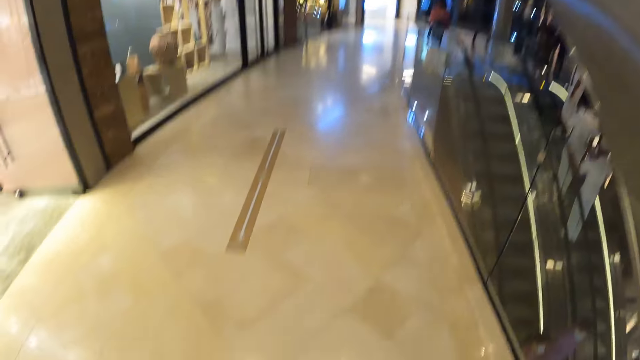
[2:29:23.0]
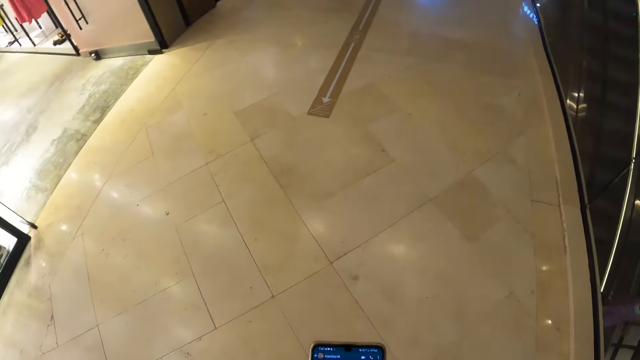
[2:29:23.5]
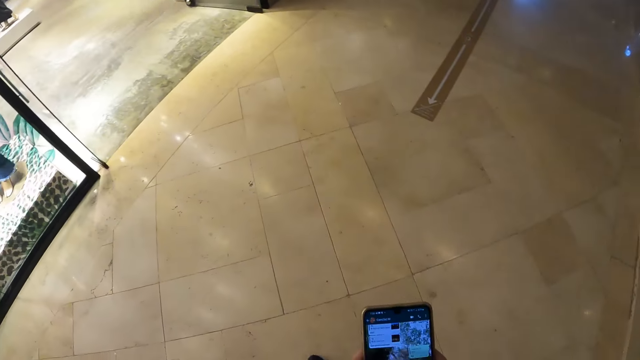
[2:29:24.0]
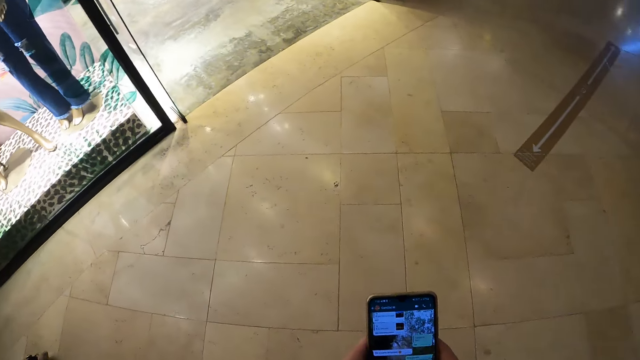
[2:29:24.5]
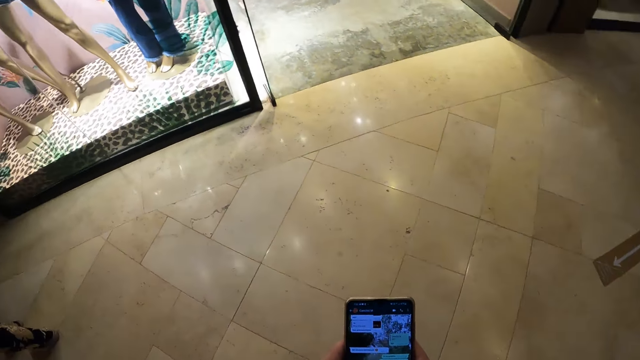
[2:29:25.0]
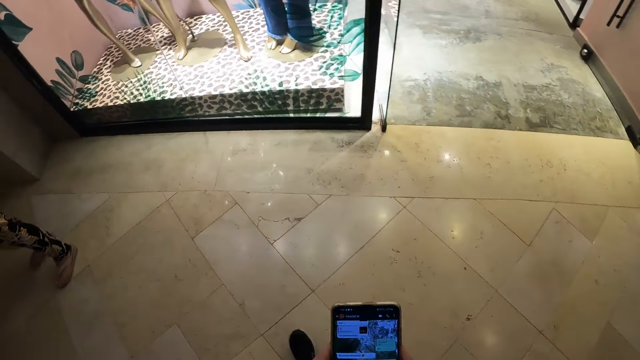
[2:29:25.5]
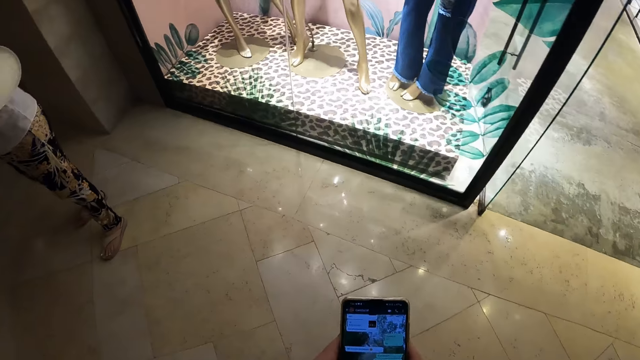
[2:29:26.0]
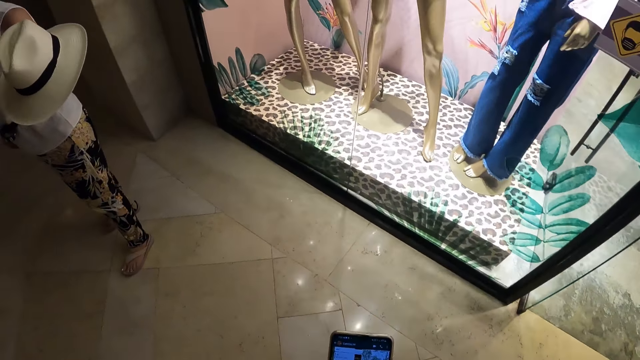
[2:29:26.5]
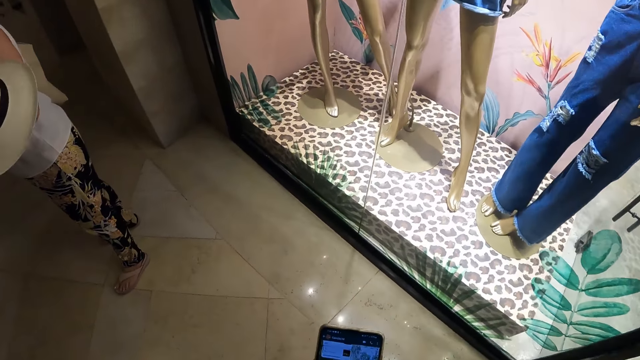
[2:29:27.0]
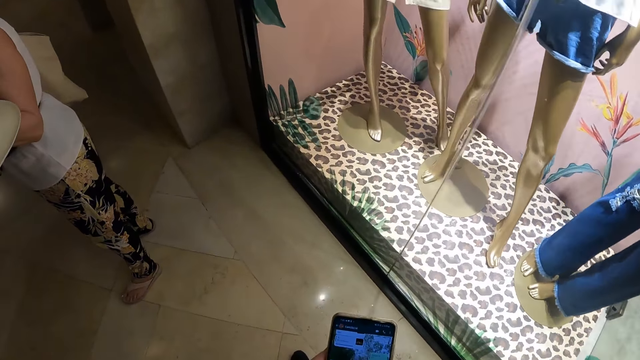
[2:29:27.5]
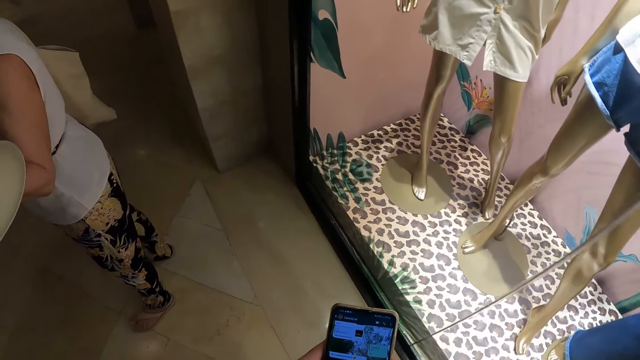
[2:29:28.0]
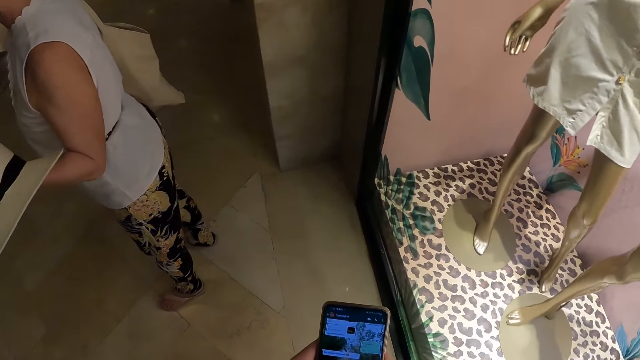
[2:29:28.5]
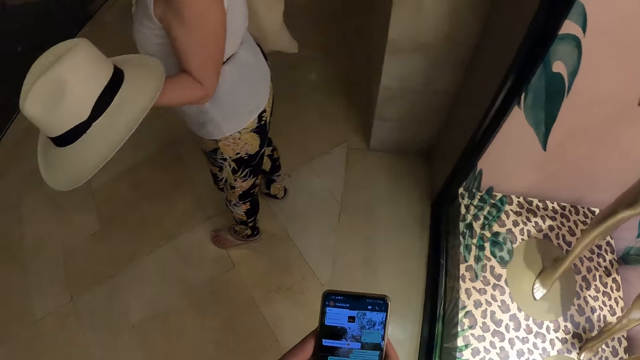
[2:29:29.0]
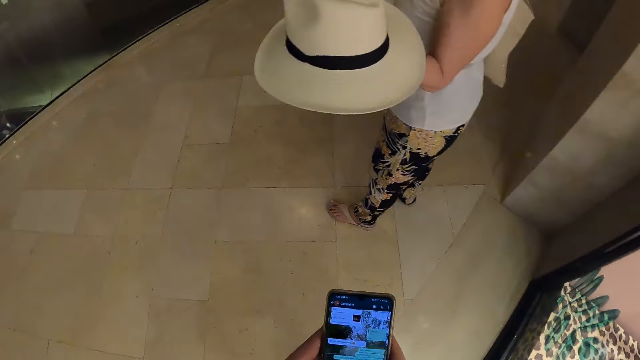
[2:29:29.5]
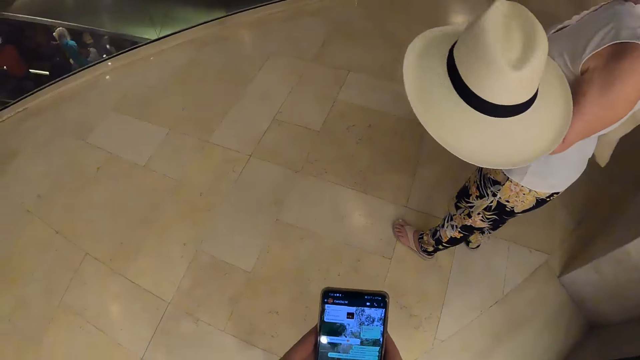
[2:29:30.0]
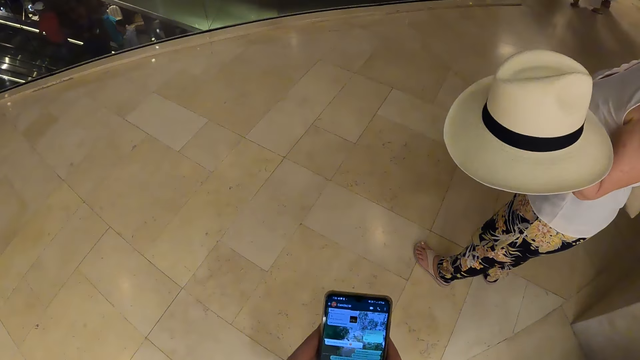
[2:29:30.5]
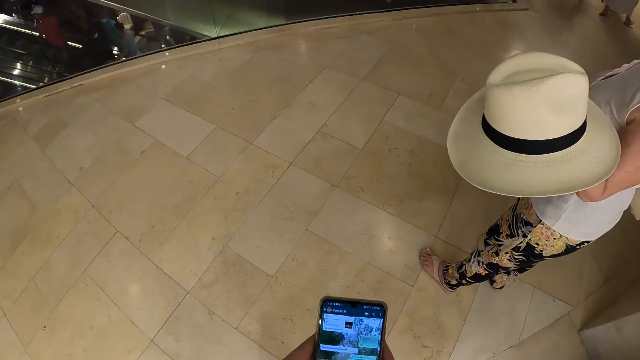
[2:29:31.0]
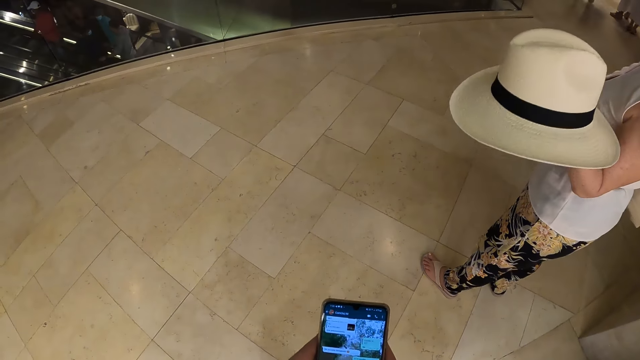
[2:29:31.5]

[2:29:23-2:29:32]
The camera wearer operates the mobile phone in her right hand with both hands. She walks around. The woman spins a hat in her left hand.

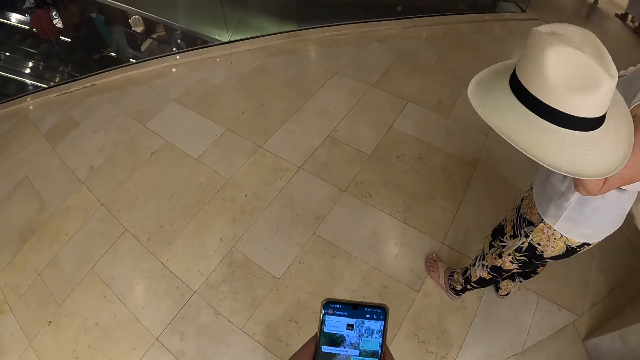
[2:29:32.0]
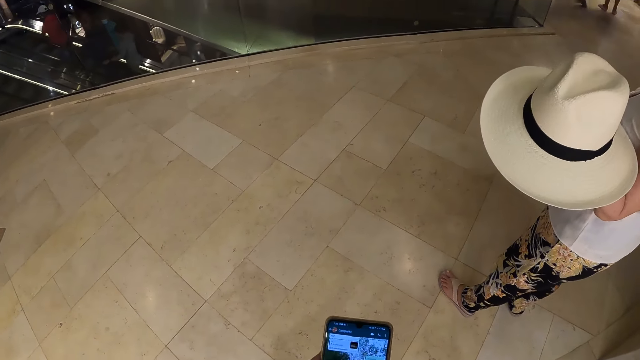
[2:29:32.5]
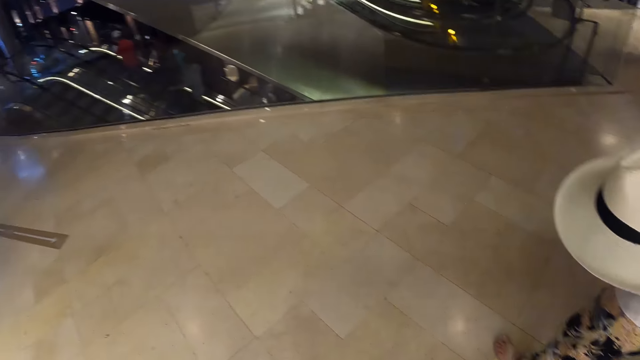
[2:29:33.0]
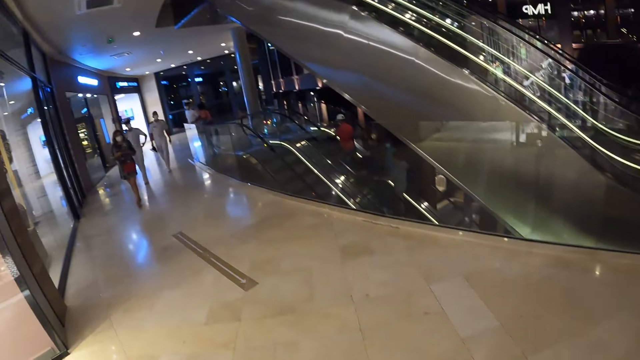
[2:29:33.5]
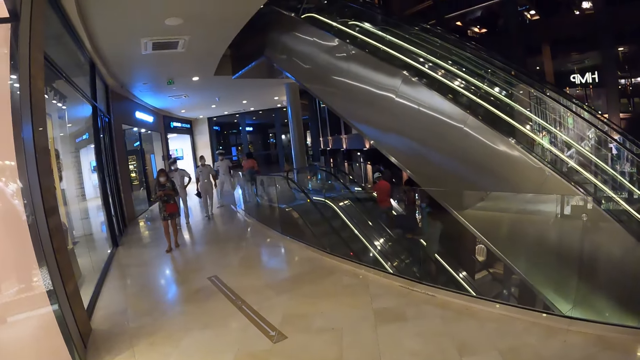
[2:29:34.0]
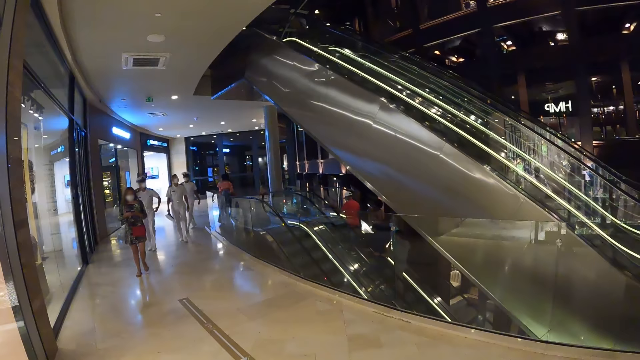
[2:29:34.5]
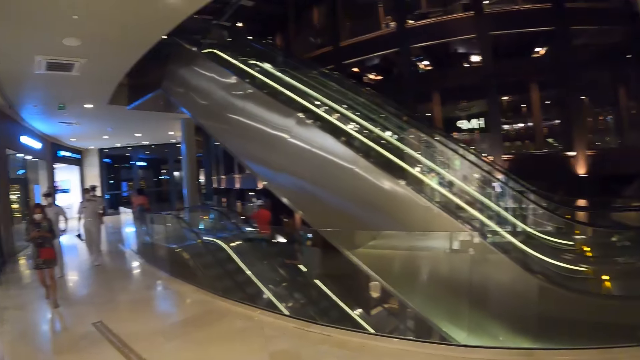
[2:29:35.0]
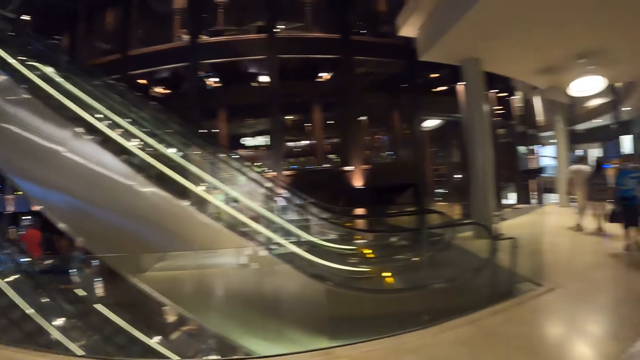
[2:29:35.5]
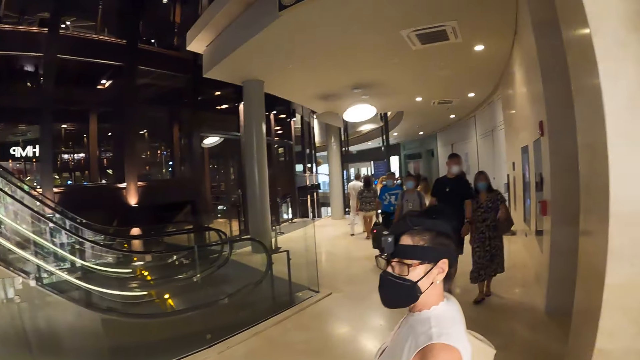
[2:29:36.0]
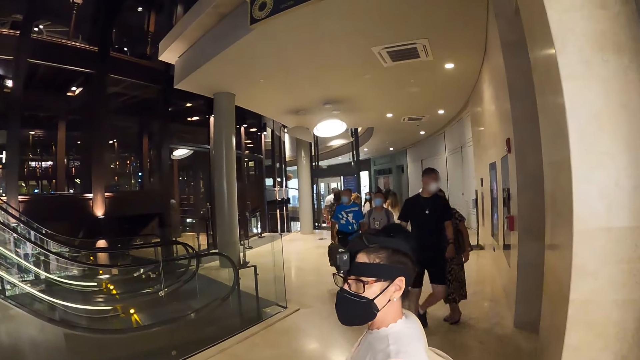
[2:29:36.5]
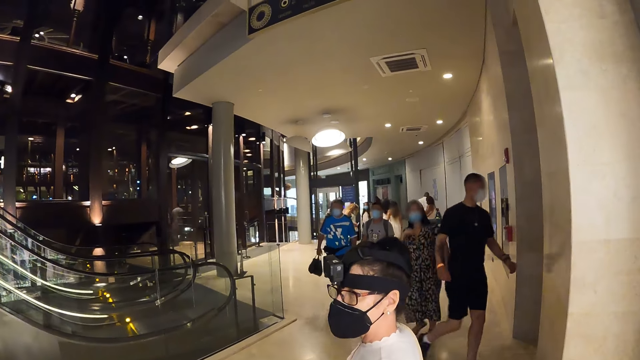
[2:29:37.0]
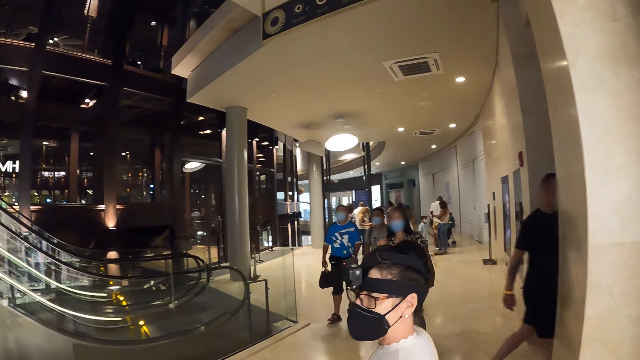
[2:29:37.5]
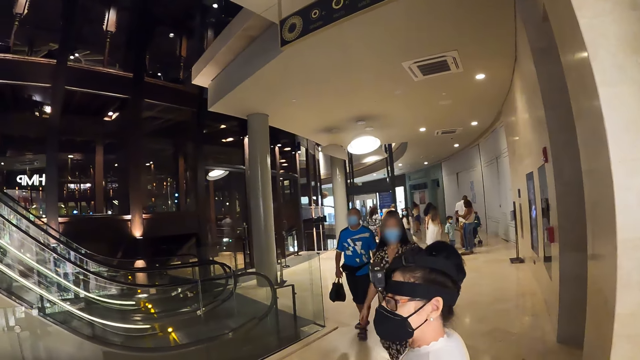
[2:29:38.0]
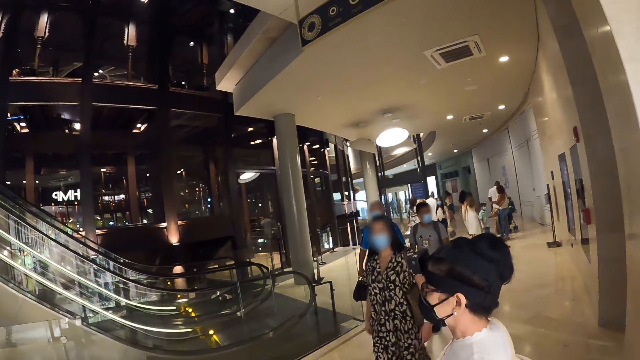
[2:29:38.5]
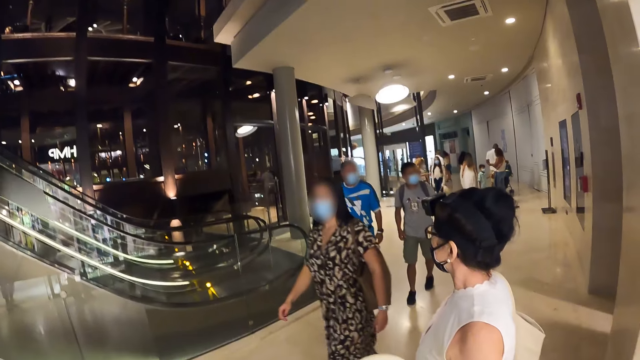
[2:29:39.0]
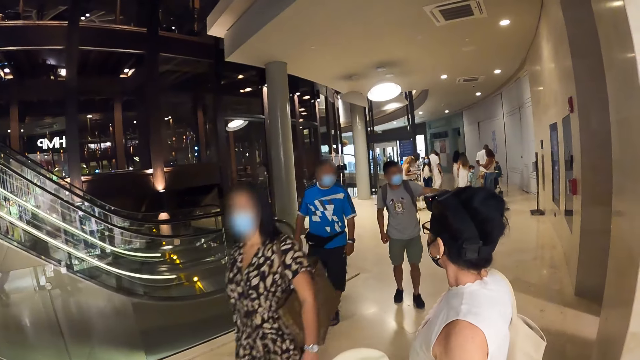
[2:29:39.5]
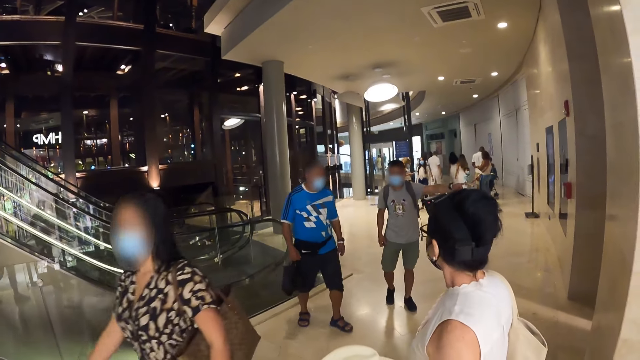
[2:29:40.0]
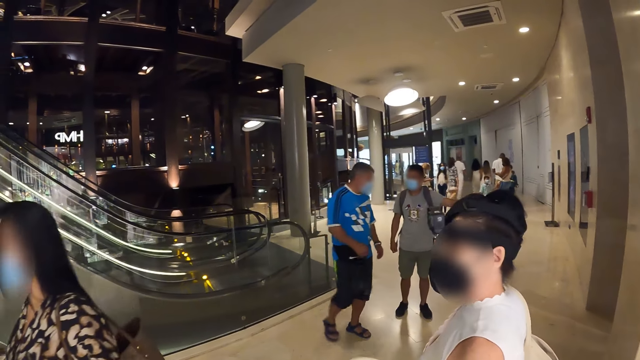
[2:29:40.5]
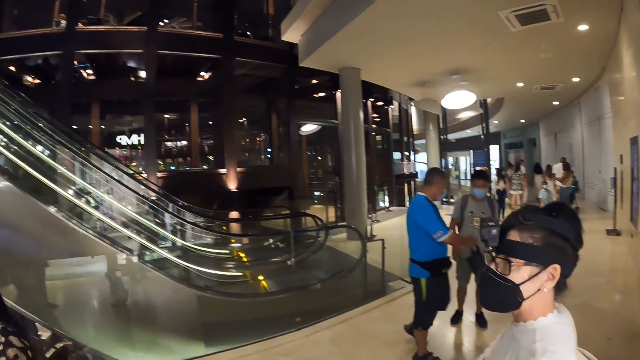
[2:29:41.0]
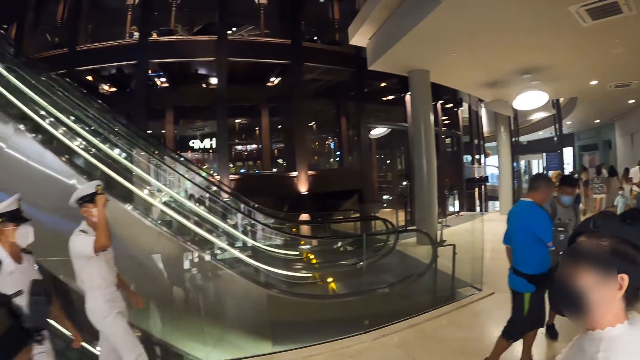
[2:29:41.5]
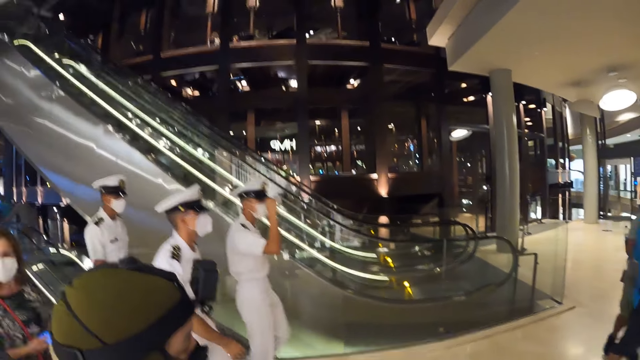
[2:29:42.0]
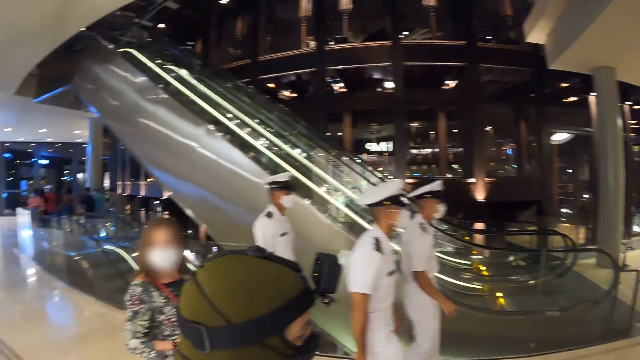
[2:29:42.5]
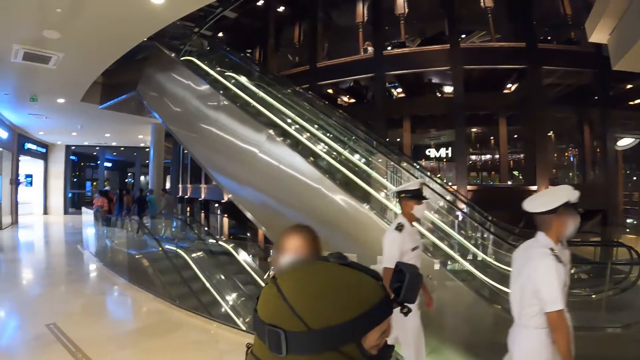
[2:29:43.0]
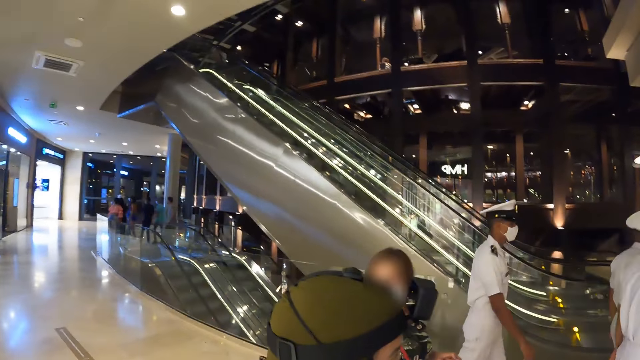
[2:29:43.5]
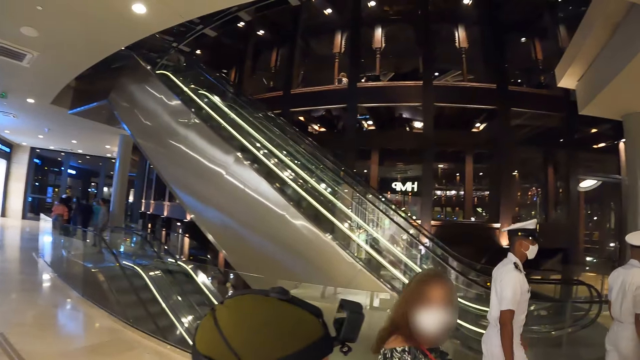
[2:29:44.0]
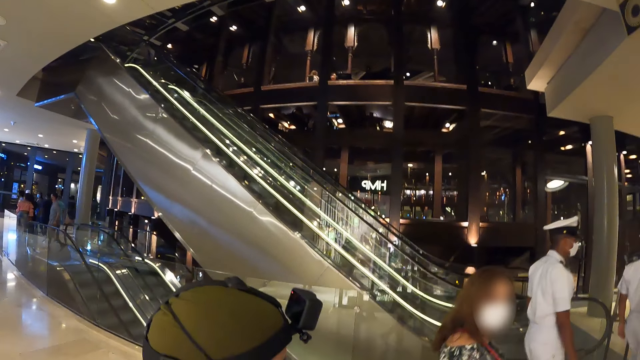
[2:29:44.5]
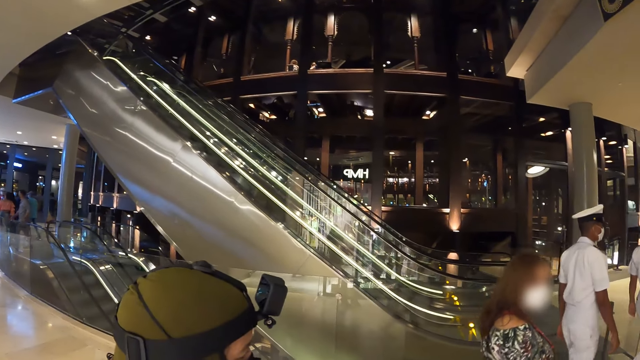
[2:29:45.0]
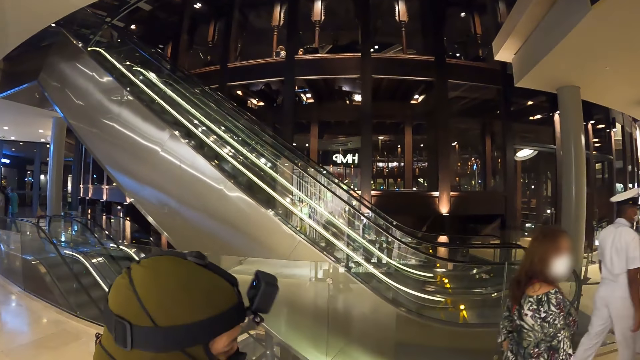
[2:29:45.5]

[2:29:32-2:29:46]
The camera wearer looks around. A lady looks around.
